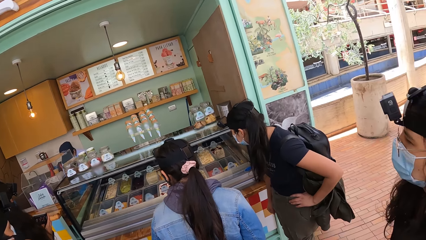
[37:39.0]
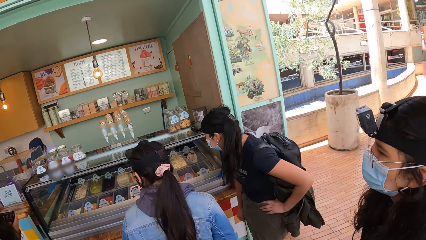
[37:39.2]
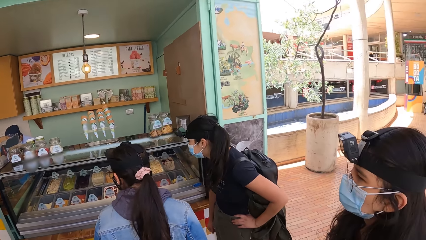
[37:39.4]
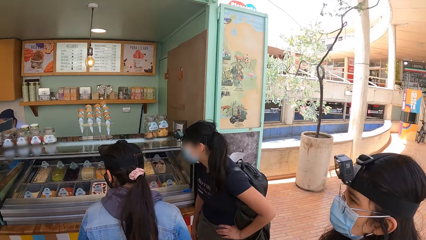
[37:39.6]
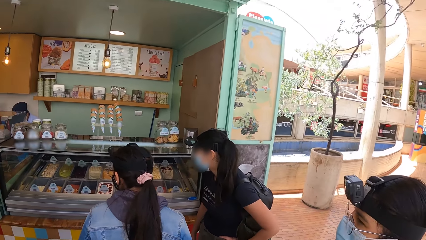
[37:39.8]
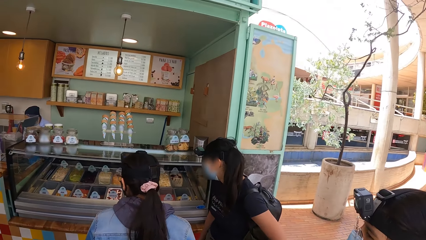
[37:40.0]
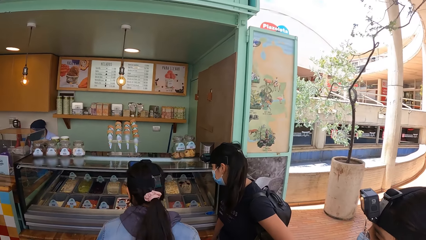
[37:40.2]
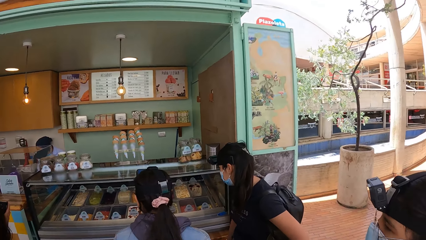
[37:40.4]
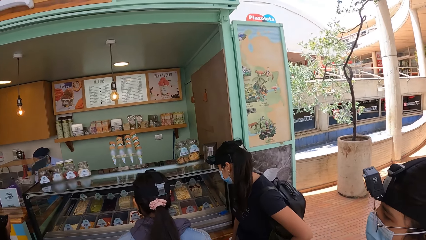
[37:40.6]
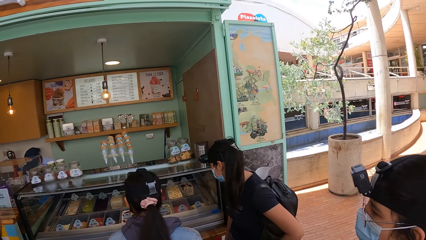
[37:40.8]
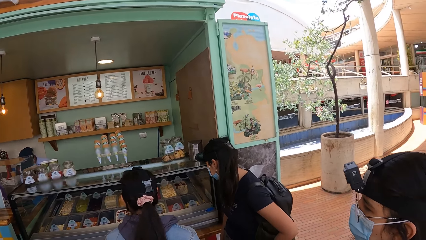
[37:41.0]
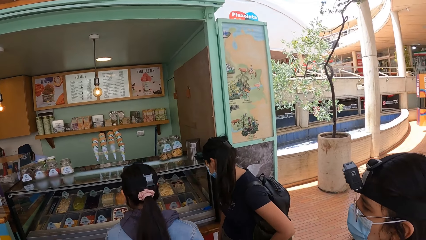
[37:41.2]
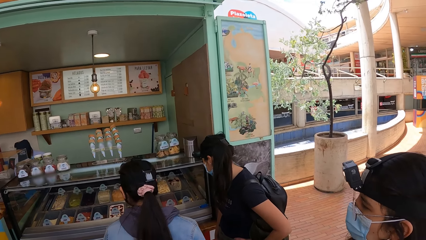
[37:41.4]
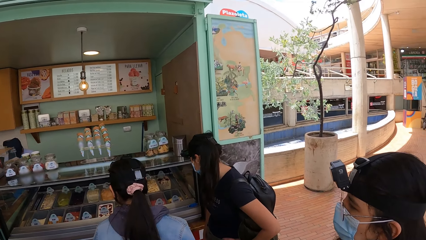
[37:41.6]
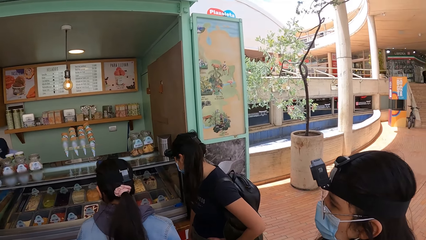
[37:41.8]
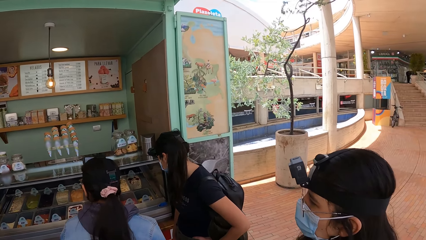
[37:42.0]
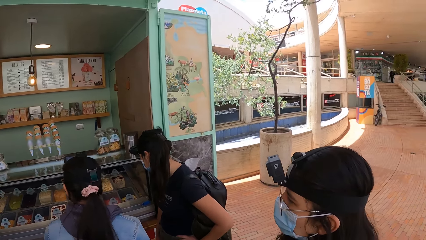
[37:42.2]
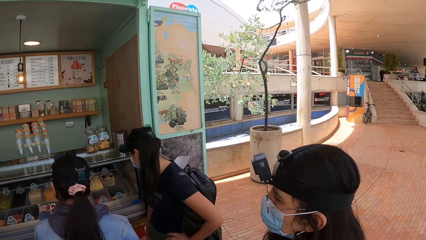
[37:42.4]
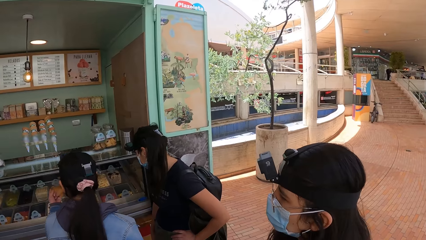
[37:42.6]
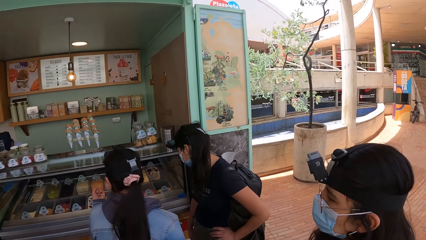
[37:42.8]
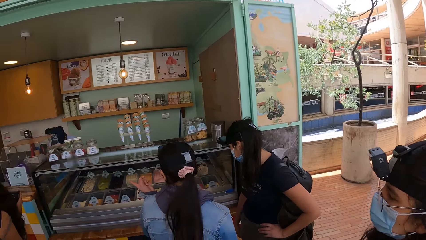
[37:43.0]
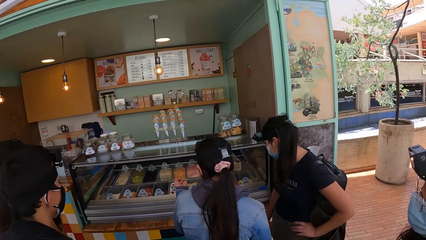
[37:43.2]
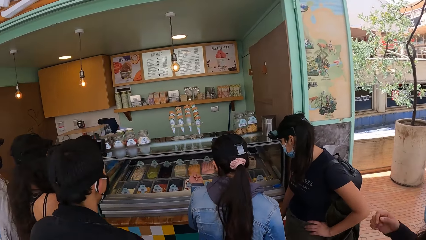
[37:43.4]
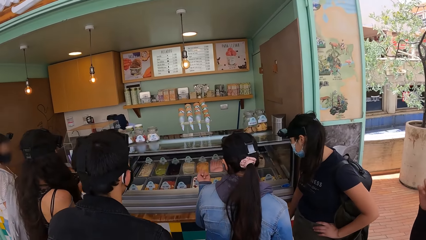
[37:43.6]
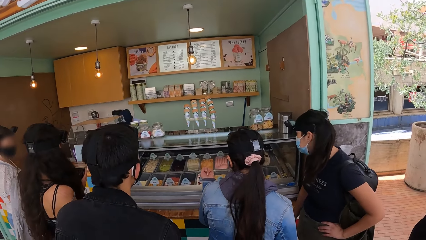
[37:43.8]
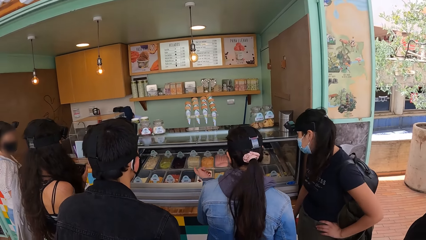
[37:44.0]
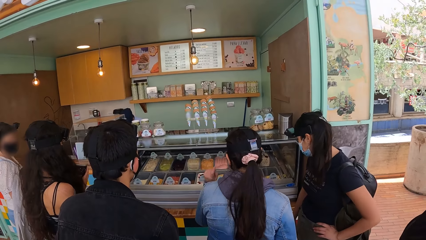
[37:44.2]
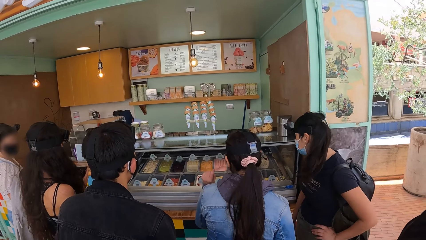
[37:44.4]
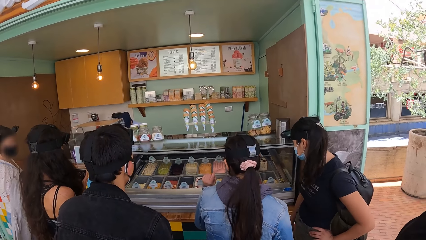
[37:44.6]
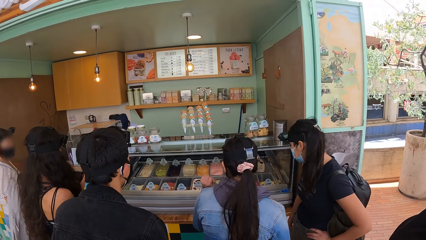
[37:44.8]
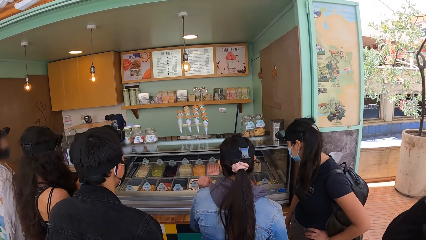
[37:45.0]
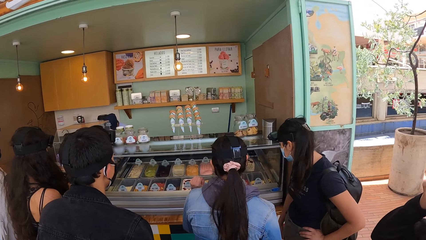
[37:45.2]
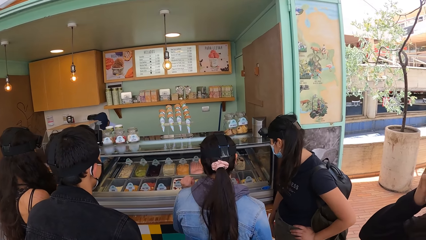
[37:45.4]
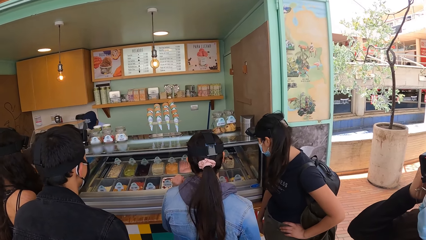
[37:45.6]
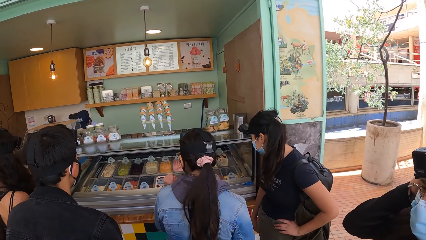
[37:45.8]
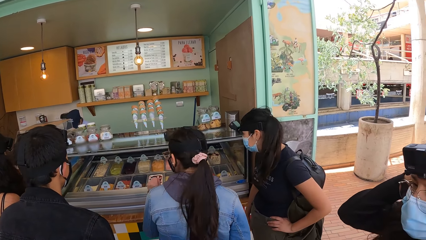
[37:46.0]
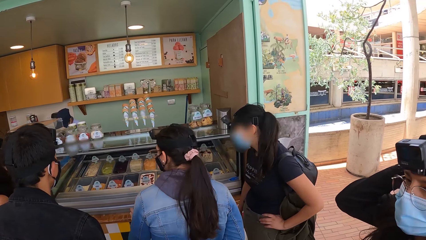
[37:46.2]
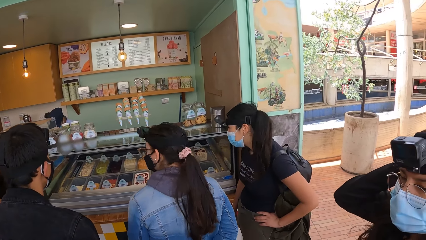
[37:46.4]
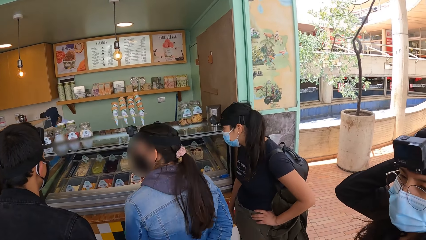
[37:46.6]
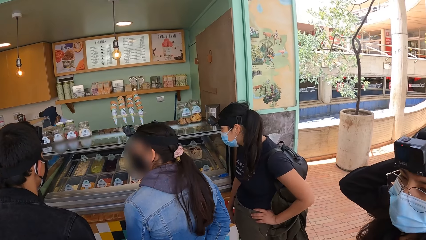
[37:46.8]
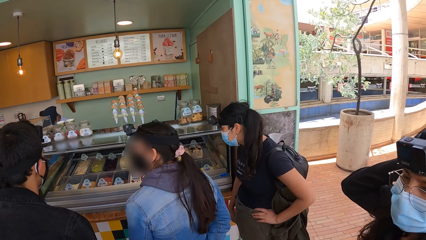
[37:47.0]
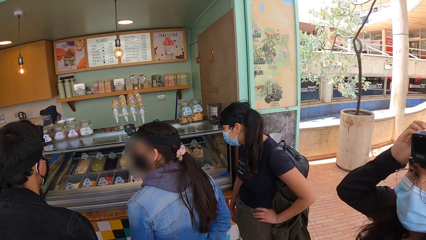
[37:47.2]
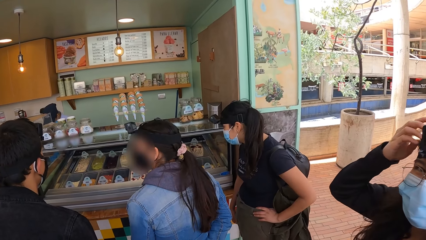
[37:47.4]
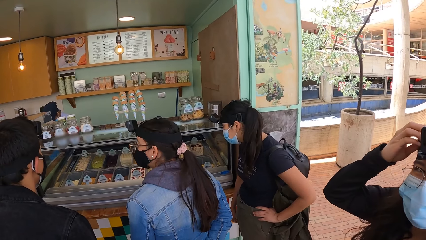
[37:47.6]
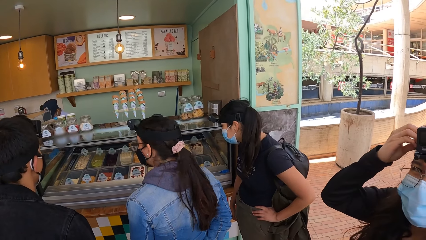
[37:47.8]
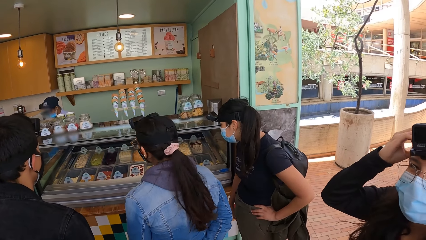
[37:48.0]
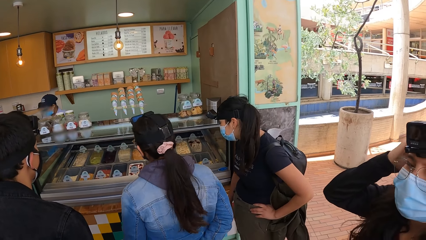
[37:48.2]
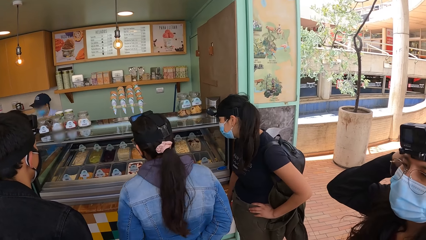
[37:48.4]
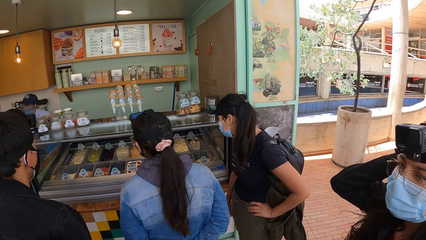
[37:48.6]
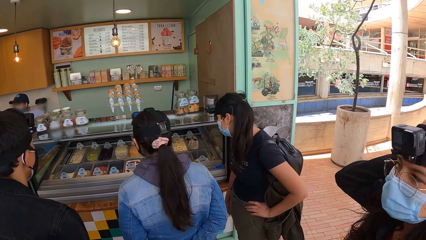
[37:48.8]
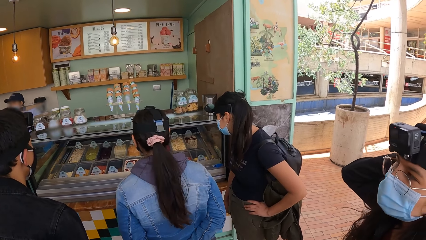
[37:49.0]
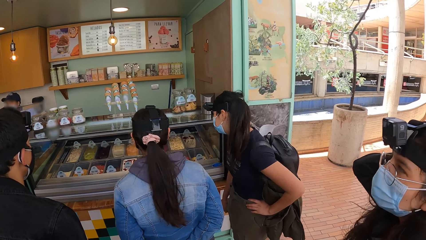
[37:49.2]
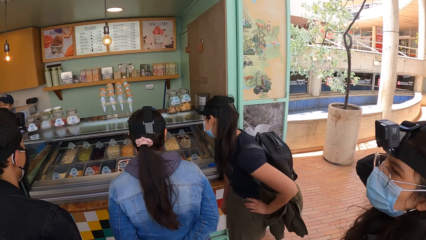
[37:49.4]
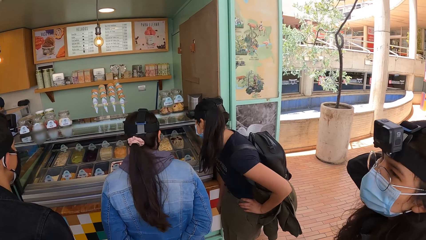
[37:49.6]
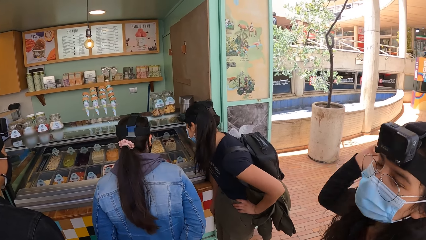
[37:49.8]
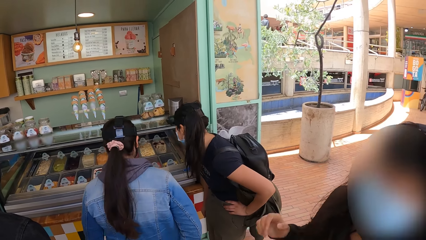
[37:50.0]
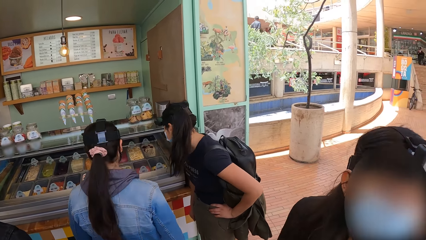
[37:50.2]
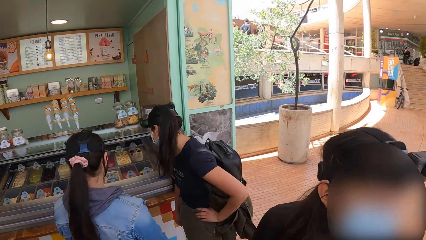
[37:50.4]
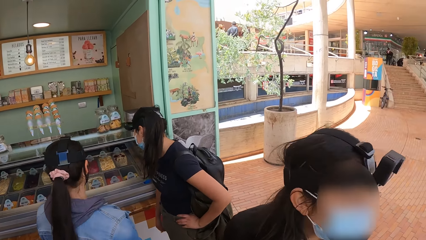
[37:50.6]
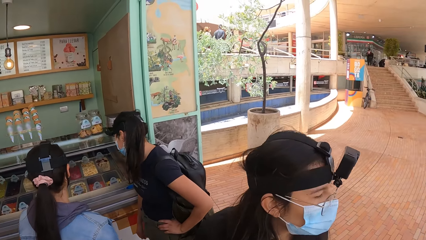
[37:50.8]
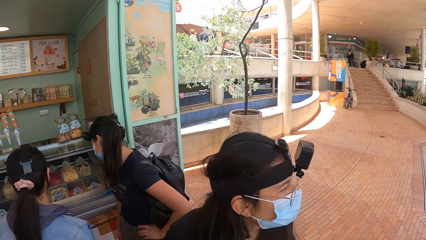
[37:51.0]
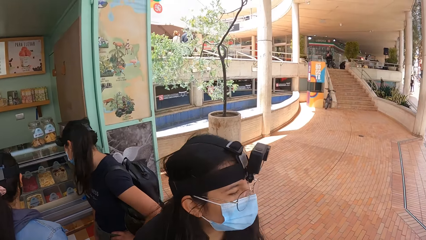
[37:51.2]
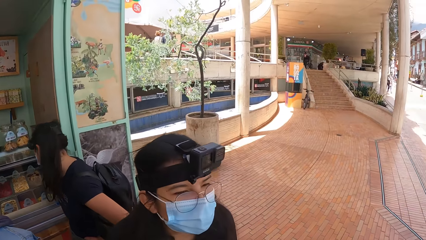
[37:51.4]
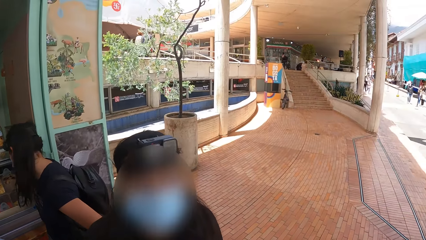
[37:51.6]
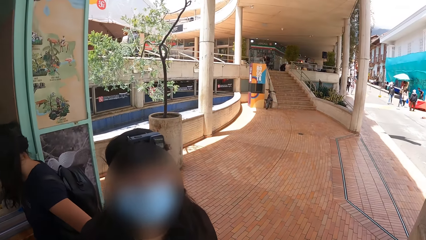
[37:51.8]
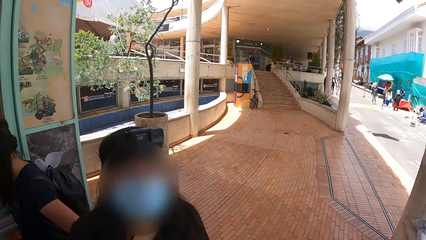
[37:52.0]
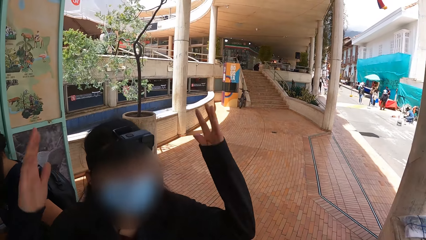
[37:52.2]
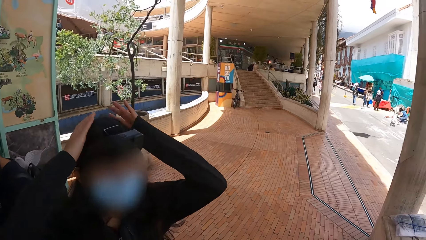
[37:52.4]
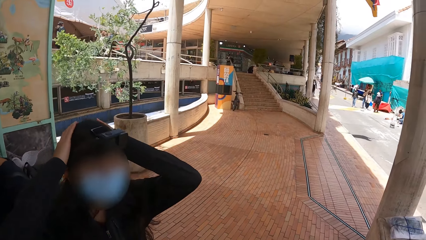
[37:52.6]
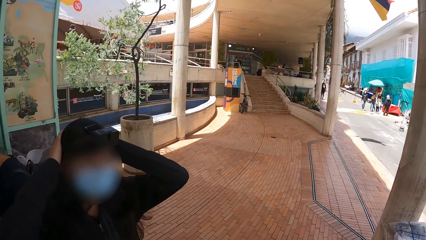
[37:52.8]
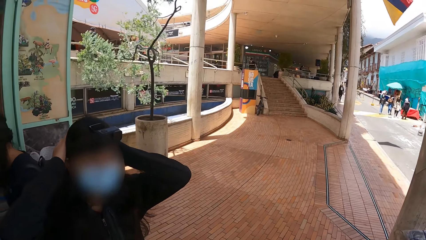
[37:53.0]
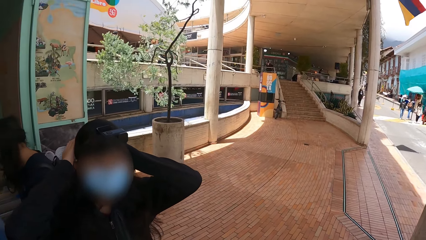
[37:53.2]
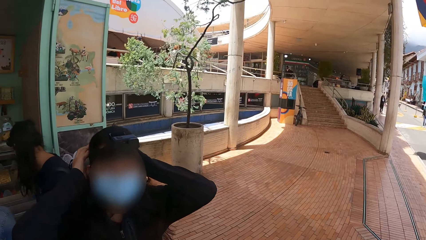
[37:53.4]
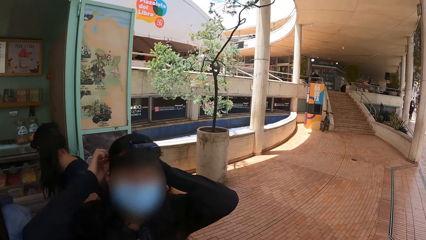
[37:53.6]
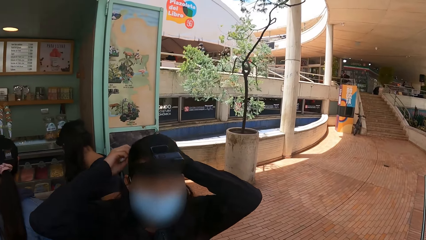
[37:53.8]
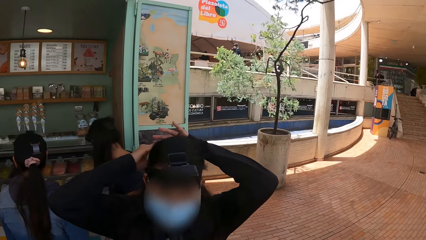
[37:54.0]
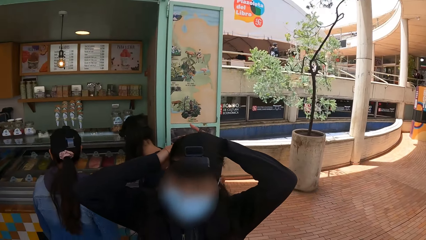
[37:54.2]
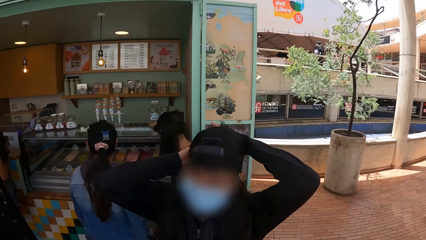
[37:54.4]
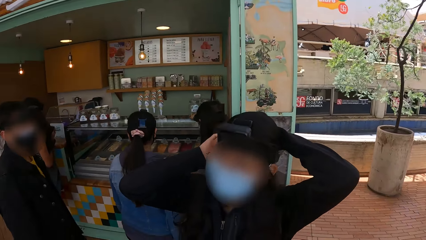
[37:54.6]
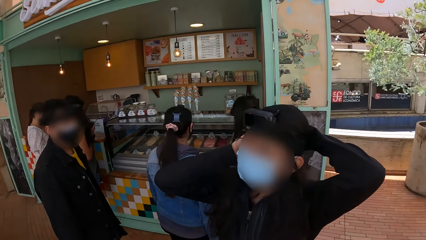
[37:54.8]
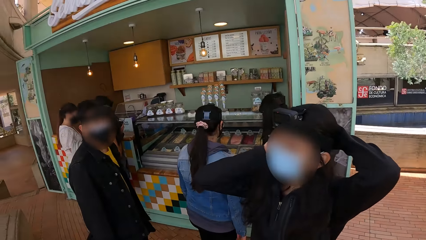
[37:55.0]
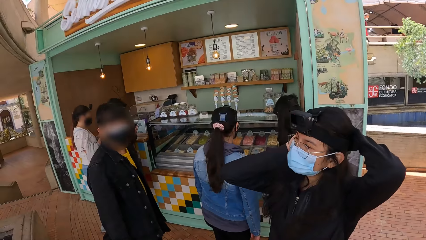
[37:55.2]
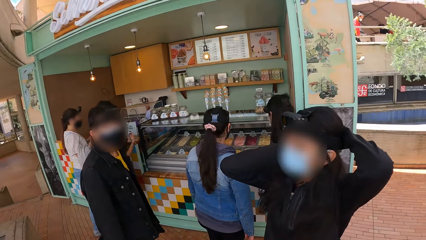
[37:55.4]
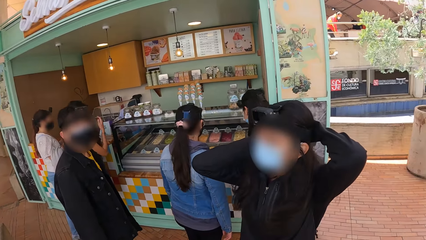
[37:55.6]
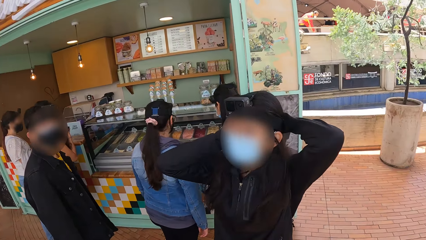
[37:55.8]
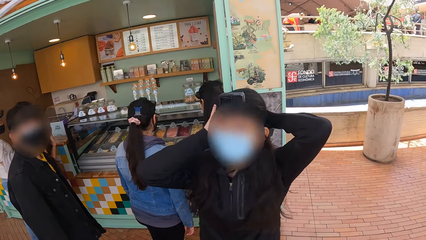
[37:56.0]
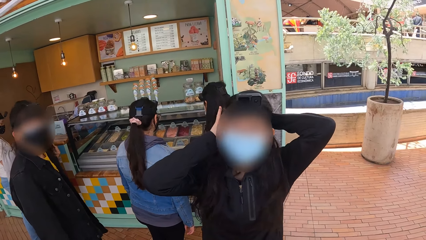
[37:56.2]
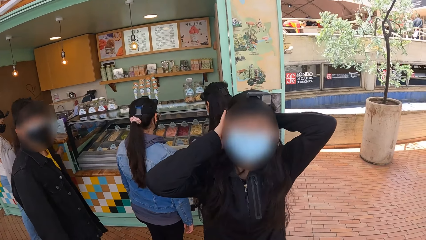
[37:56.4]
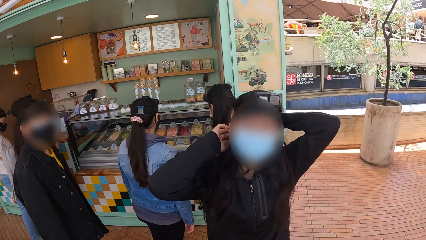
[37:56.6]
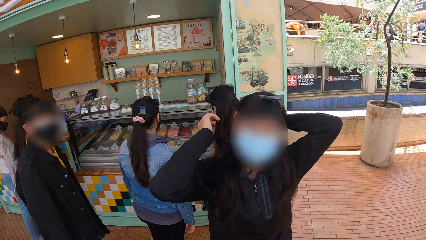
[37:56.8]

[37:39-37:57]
A woman touches a camera and converses with the camera wearer. The woman touches her hair. The camera wearer looks around. The woman looks around. The woman touches her hair. The woman places her hand on her head and ties her hair.
